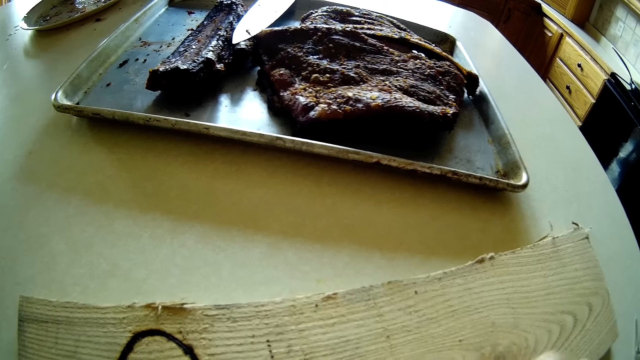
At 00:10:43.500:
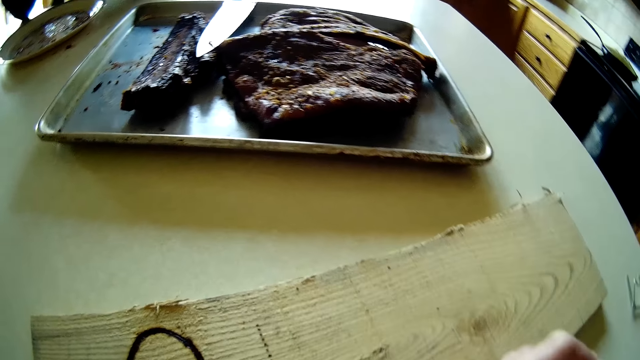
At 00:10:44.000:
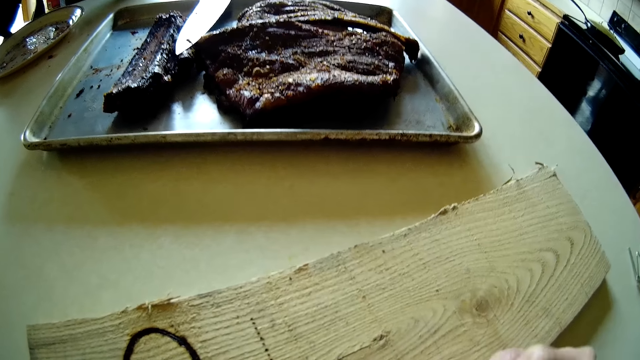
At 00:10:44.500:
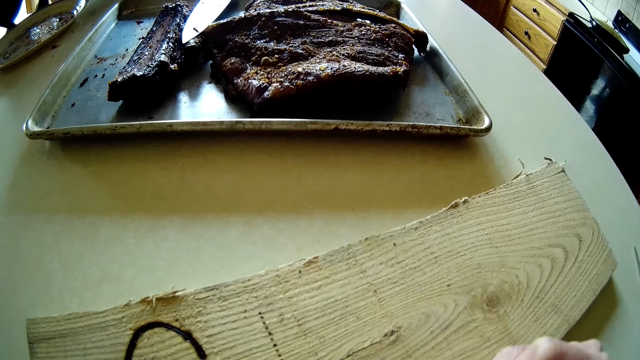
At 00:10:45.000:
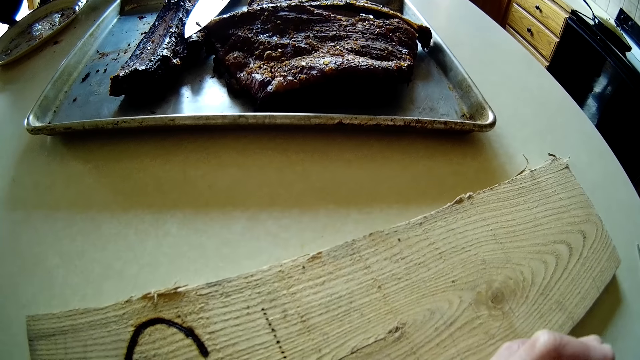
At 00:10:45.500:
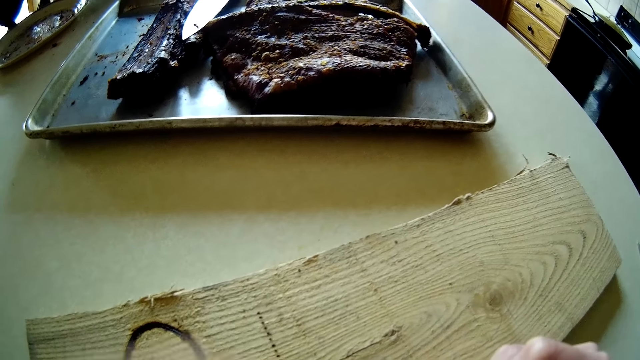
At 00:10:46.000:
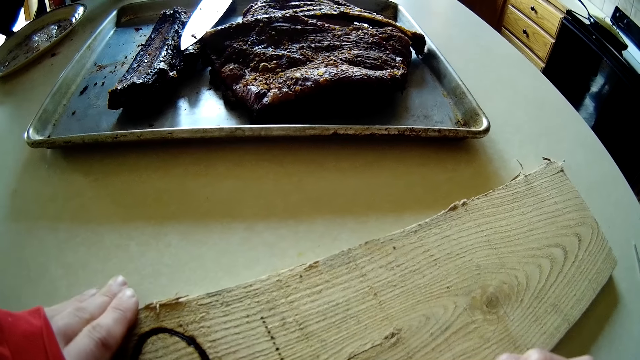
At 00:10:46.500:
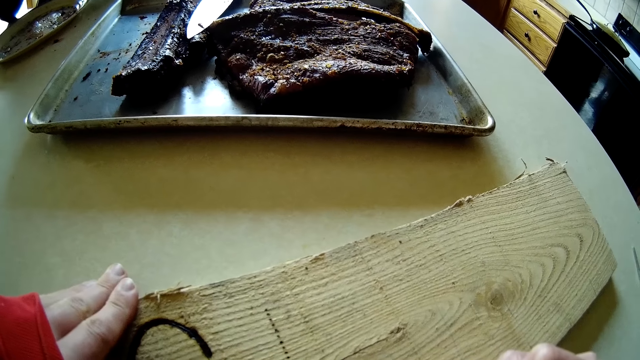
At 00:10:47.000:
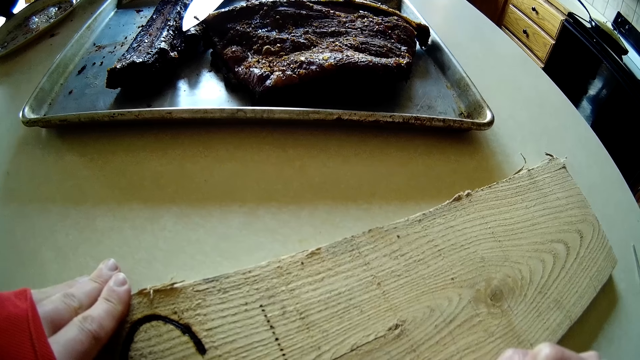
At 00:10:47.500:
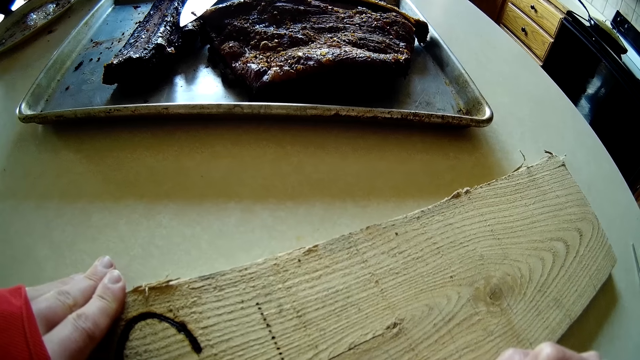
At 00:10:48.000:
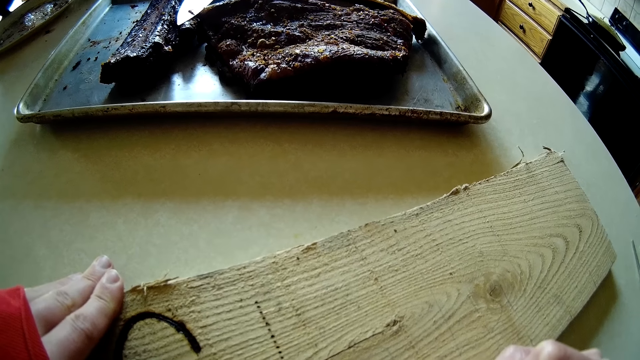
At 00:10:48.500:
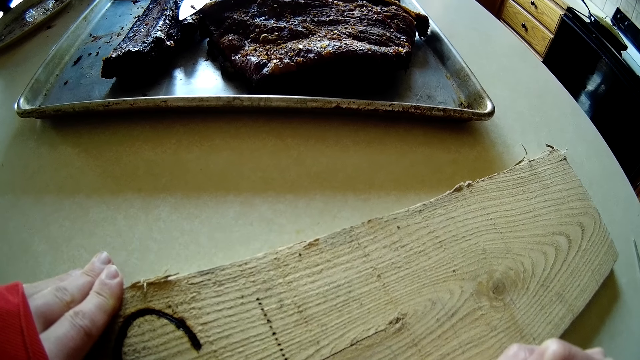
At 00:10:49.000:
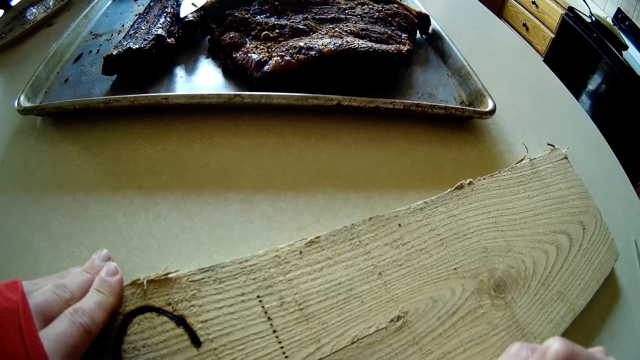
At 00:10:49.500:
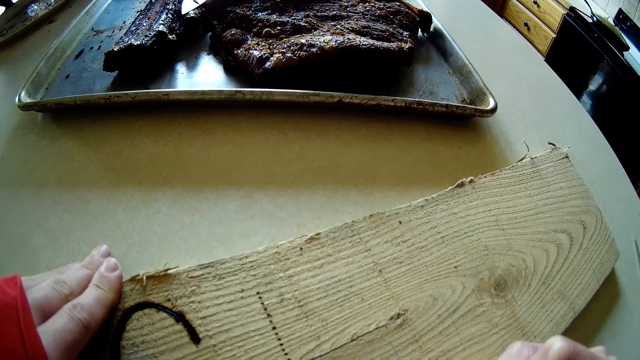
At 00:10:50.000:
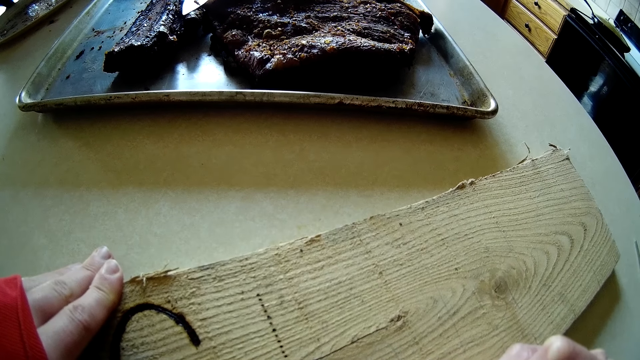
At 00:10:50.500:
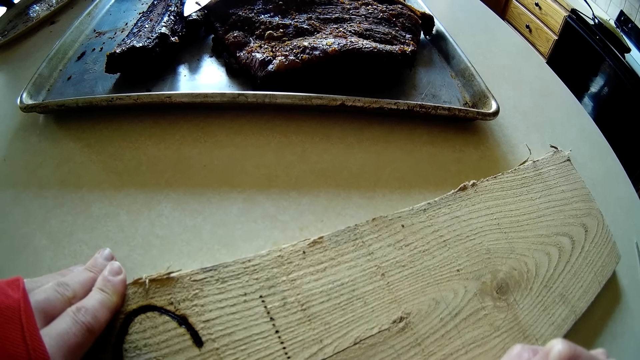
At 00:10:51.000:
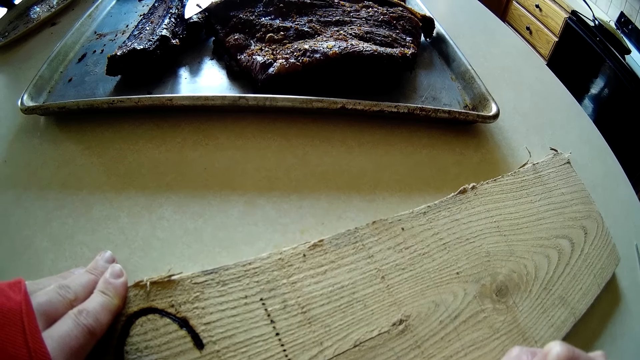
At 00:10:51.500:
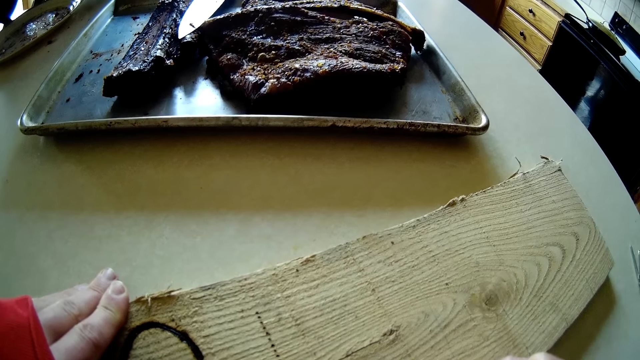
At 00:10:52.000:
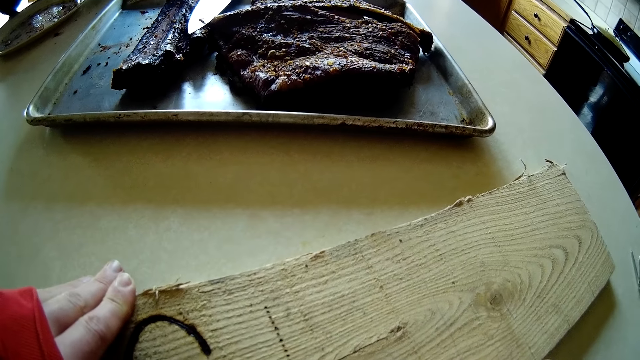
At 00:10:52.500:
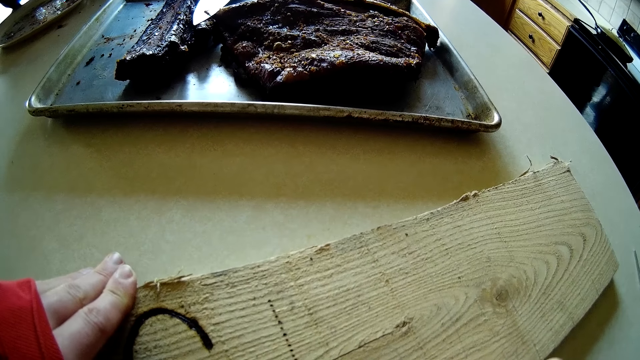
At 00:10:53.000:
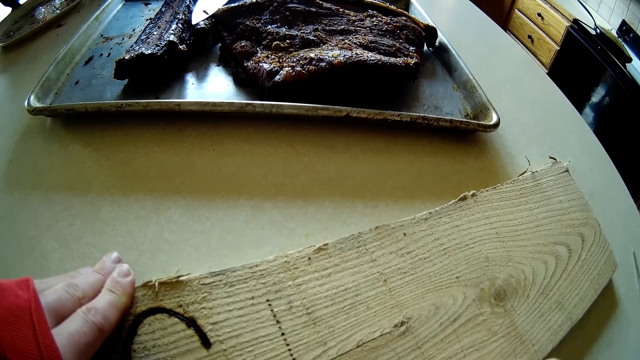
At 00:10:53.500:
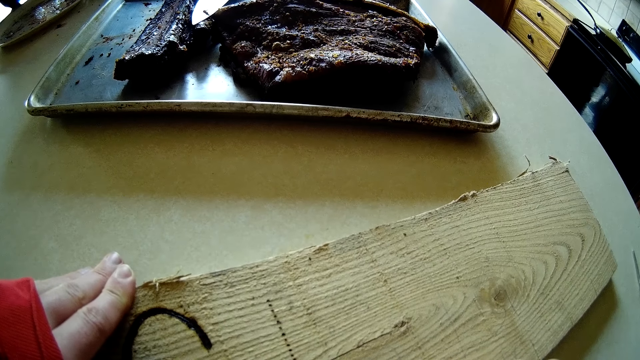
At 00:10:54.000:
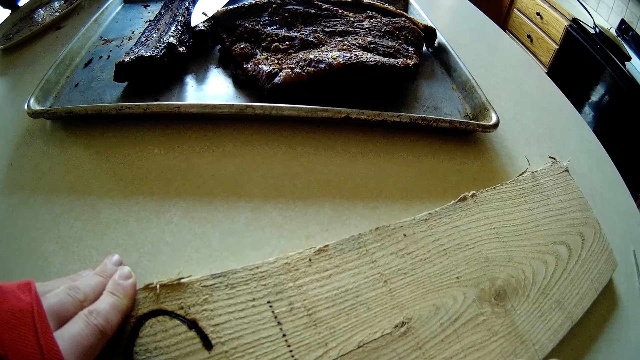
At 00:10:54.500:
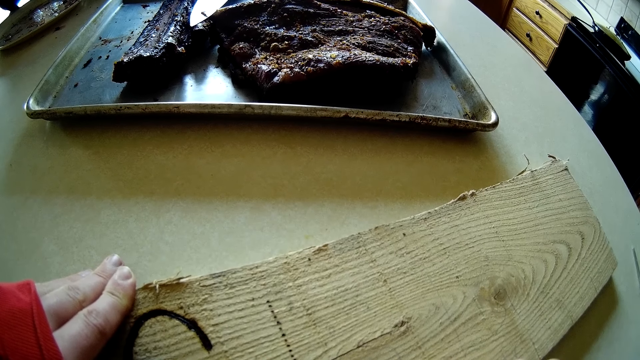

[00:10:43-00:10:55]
The camera wearer holds the plank of wood with her left hand.

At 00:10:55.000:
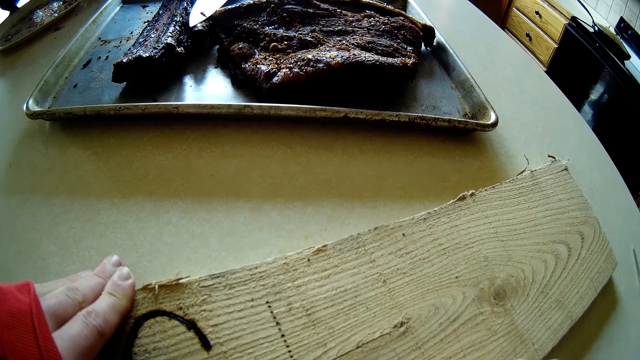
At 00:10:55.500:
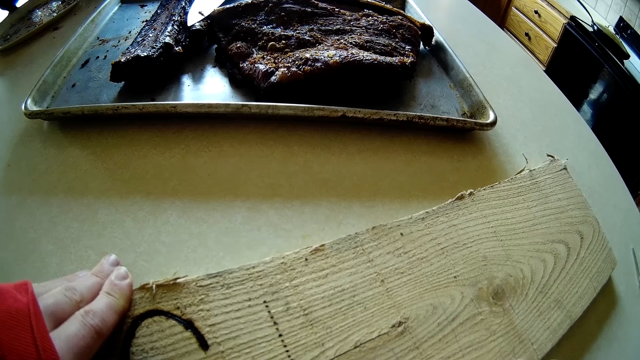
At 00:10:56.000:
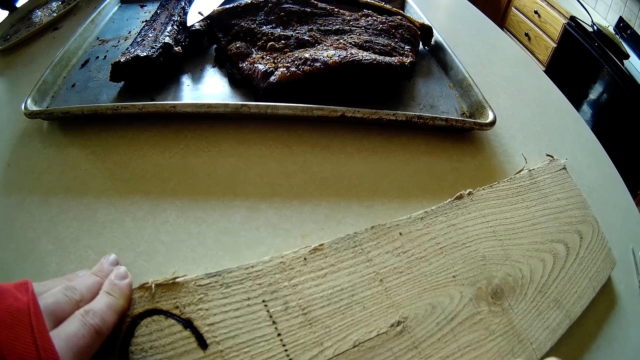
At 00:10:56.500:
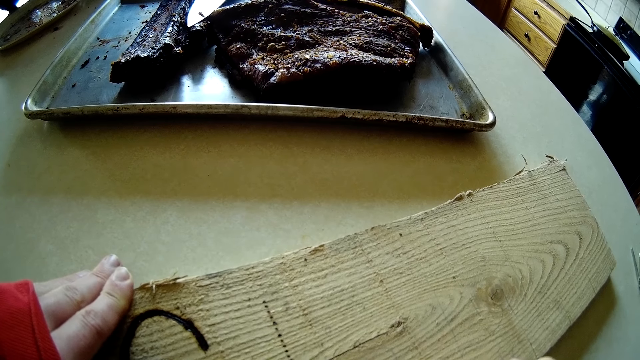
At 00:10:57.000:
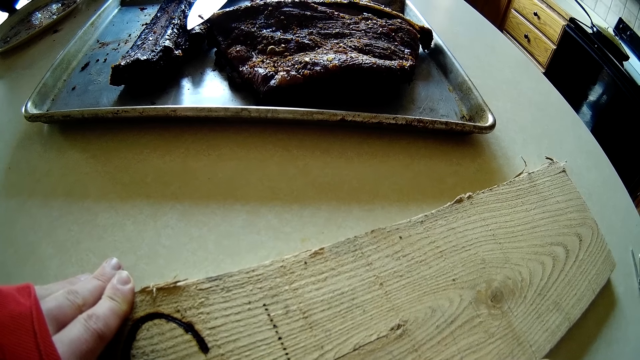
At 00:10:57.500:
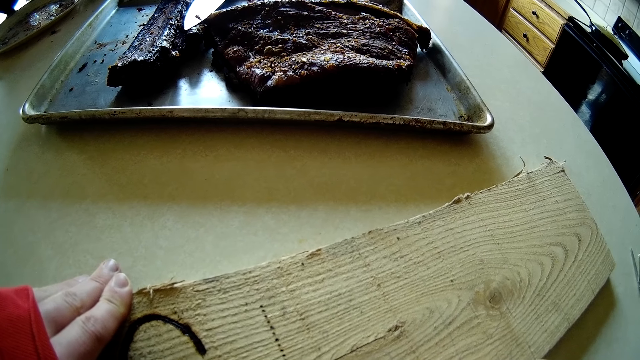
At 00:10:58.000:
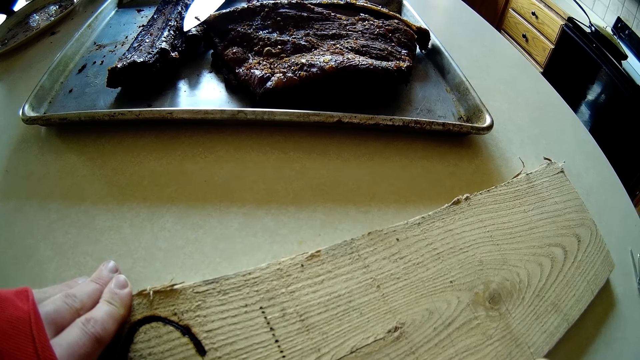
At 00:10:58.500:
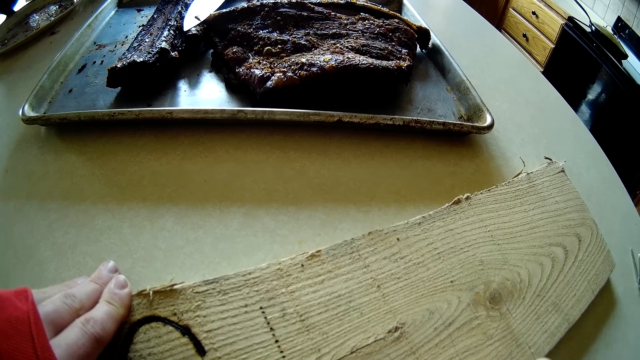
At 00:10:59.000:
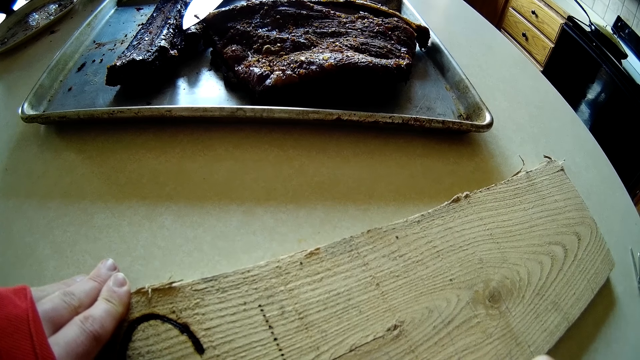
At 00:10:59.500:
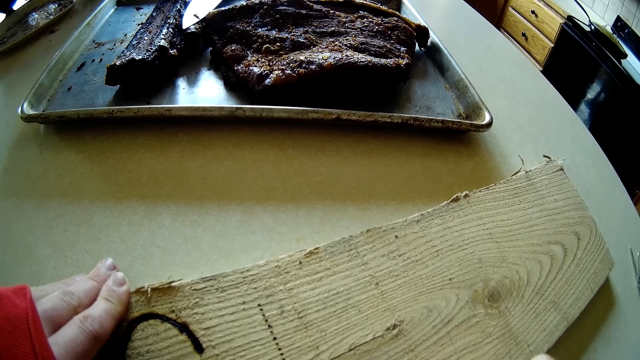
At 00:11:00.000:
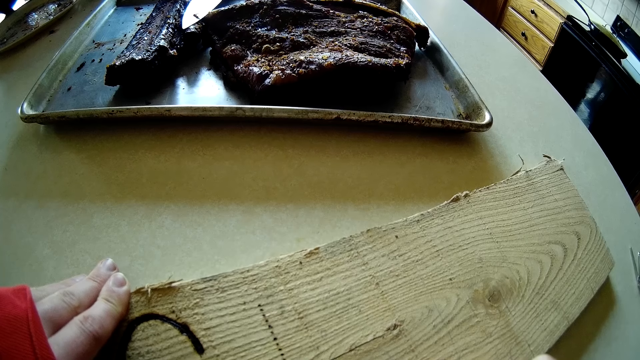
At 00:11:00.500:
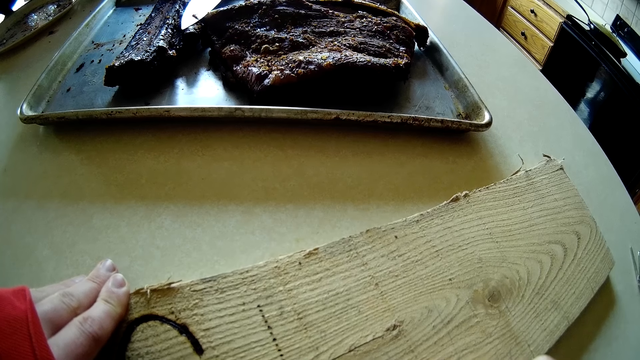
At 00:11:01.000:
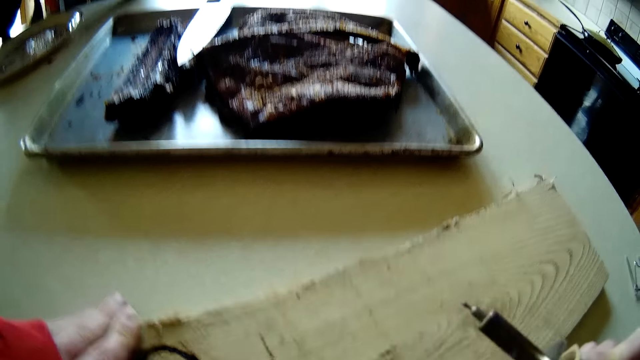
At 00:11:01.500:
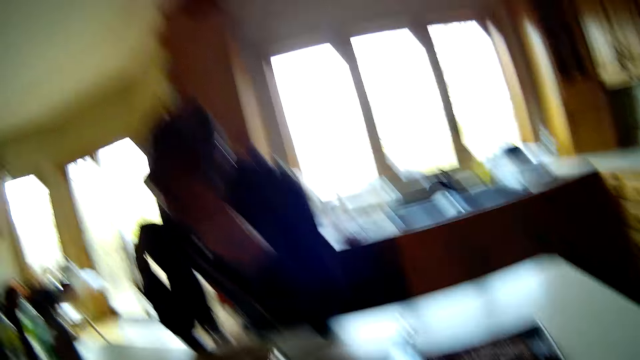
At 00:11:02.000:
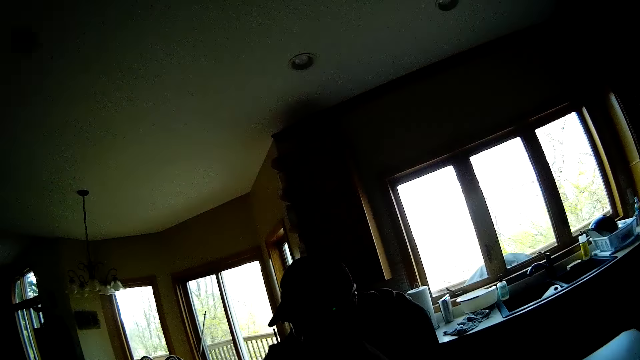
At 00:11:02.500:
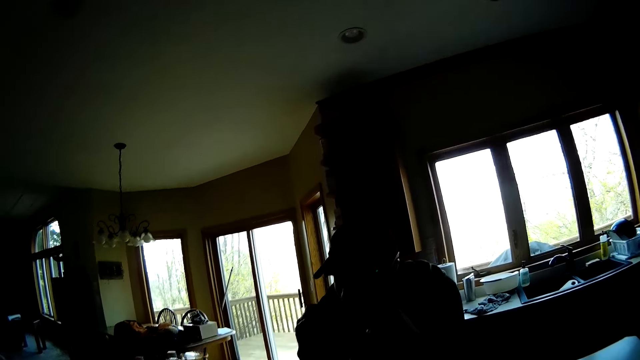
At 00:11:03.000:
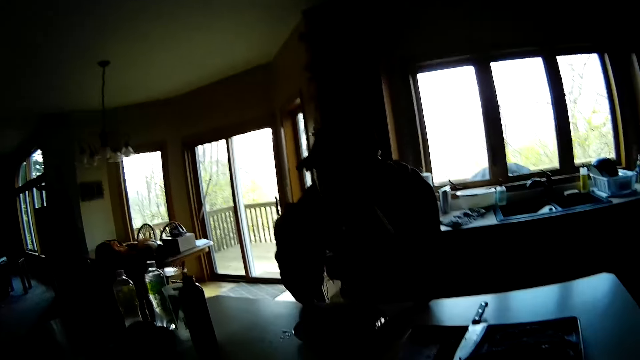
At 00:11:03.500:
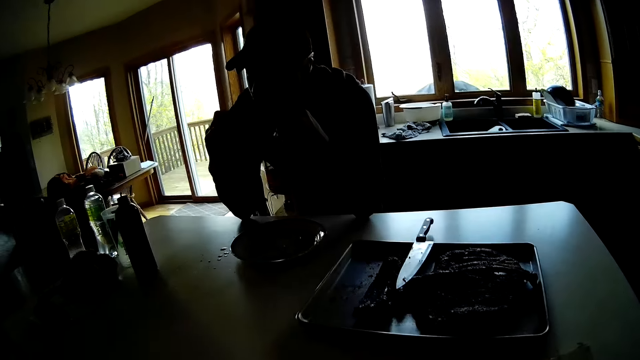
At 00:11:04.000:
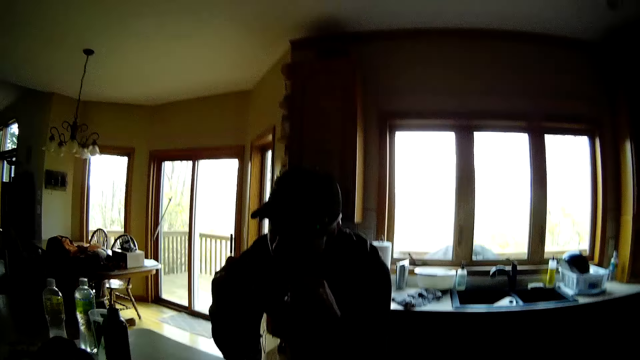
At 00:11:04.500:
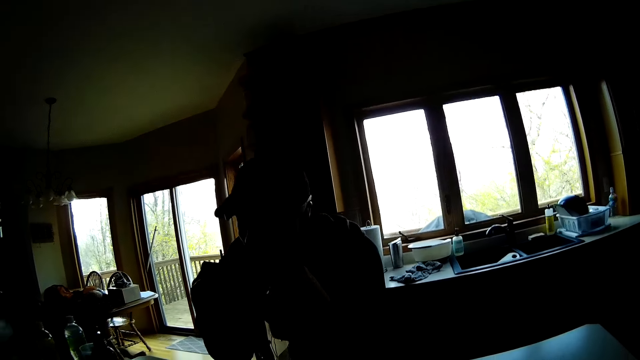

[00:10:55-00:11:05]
The camera wearer lifts the soldering iron in her right hand. She converses with the man. The man eats the rib with both hands.
